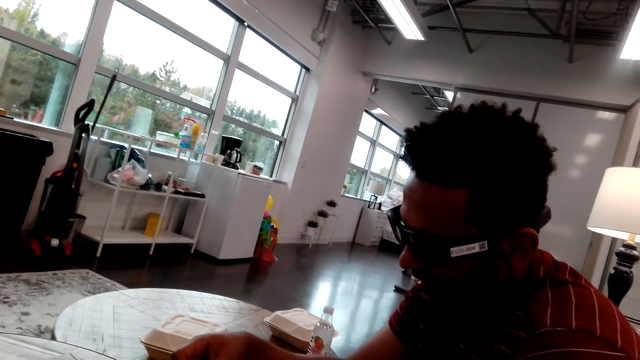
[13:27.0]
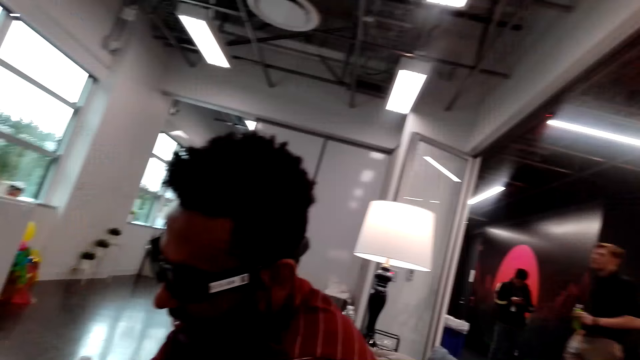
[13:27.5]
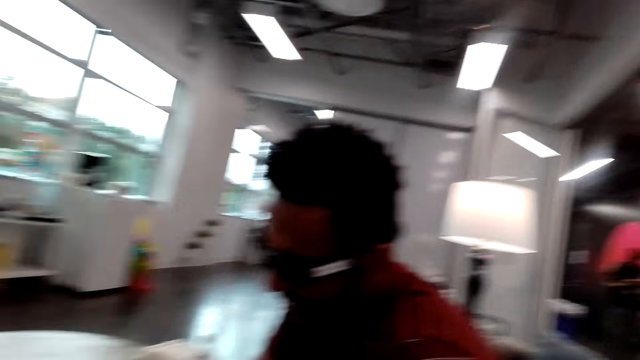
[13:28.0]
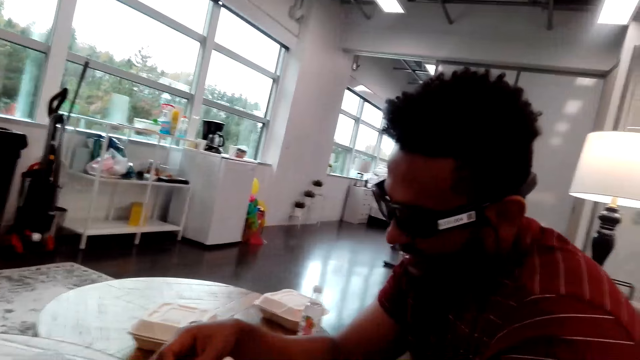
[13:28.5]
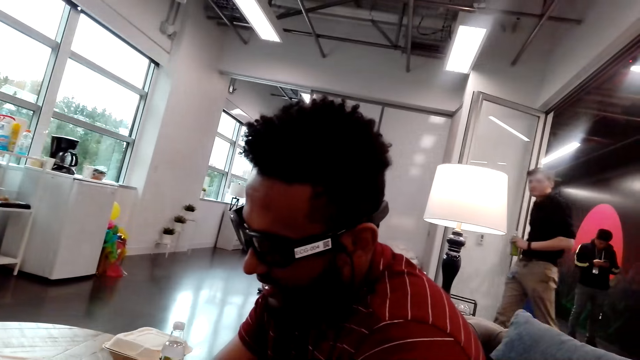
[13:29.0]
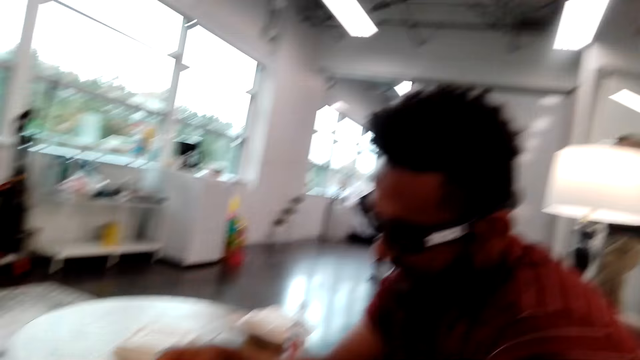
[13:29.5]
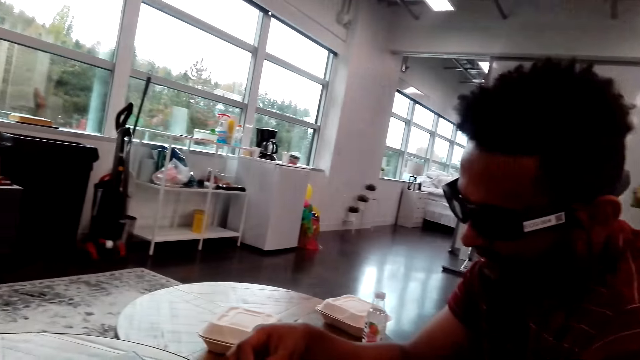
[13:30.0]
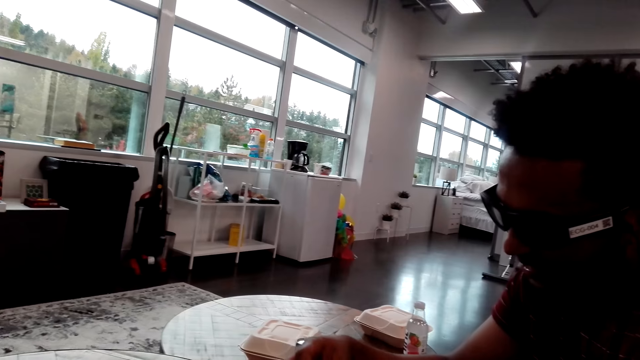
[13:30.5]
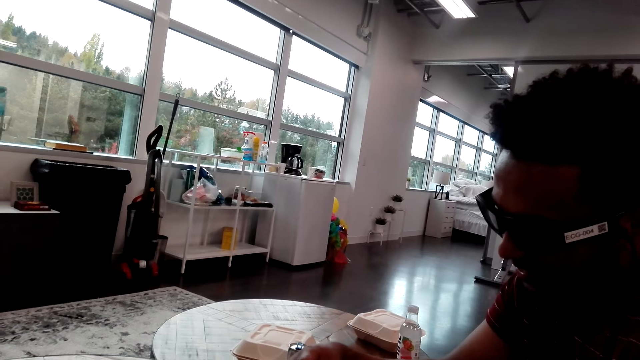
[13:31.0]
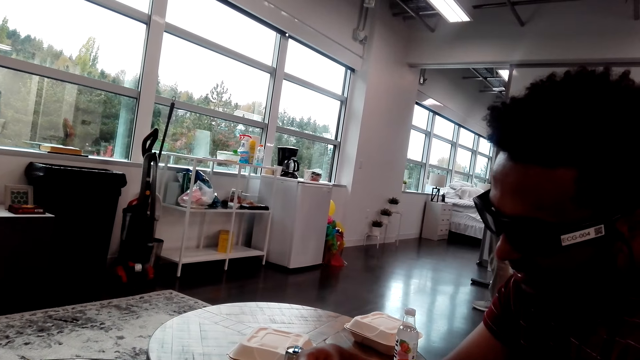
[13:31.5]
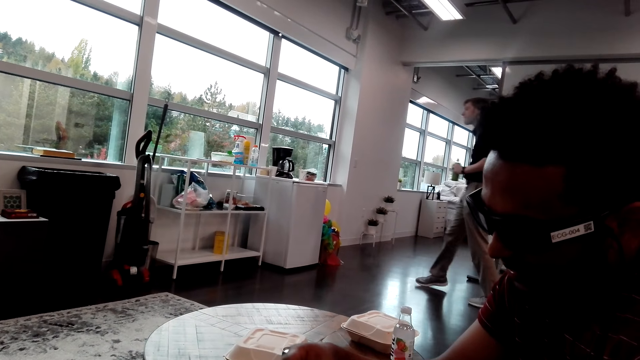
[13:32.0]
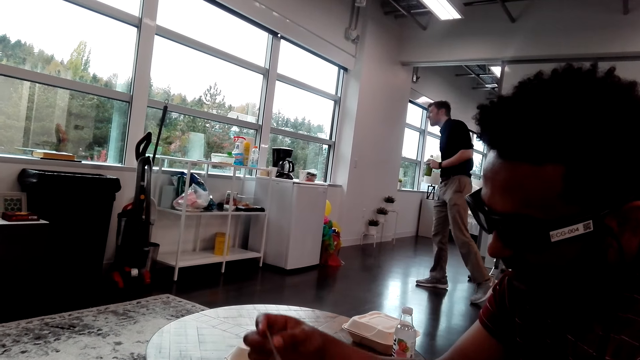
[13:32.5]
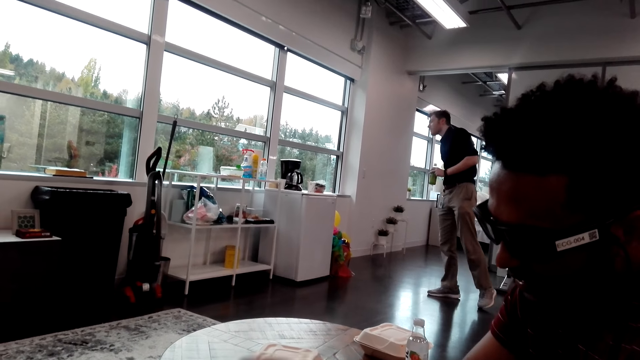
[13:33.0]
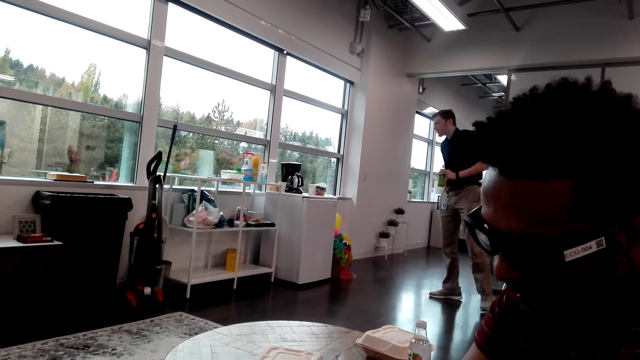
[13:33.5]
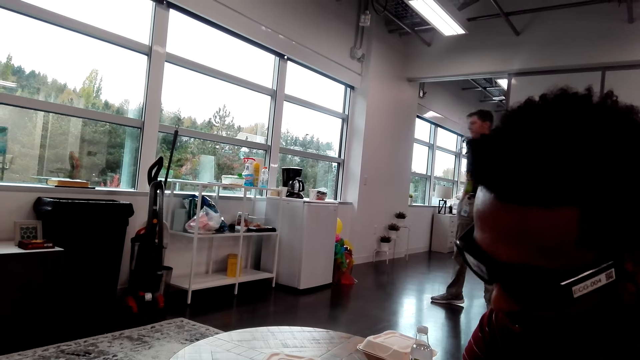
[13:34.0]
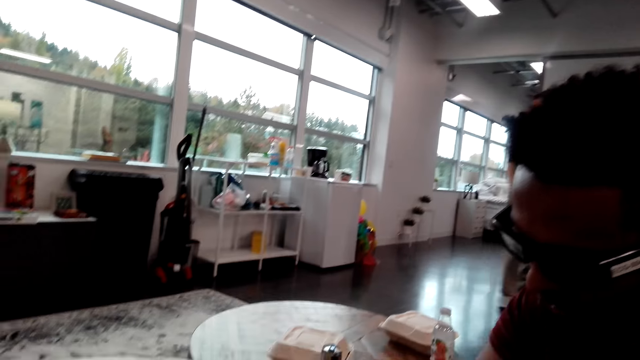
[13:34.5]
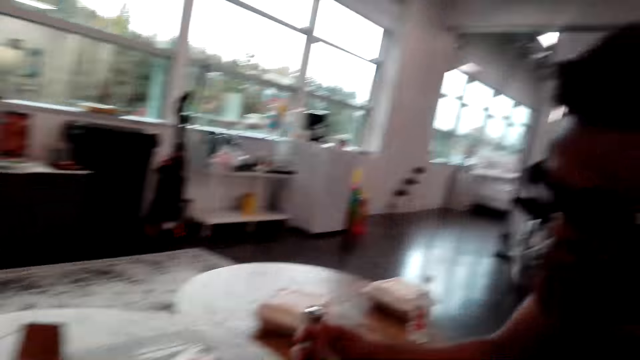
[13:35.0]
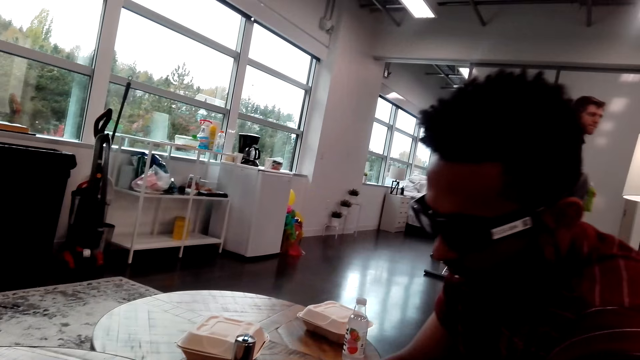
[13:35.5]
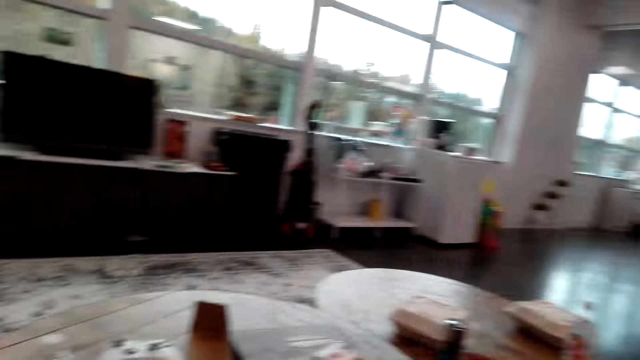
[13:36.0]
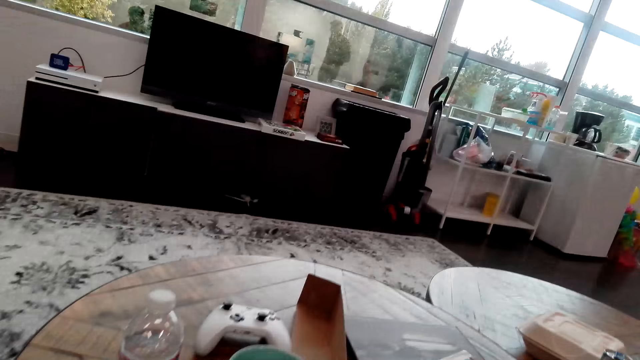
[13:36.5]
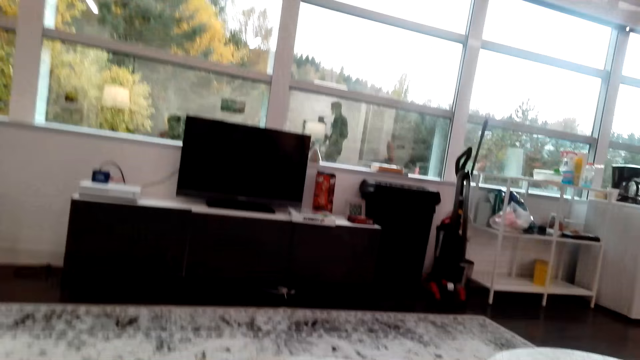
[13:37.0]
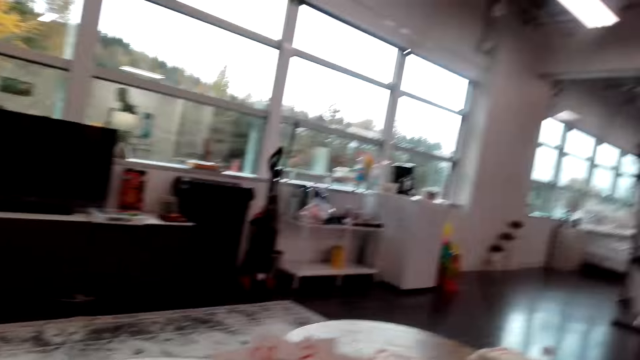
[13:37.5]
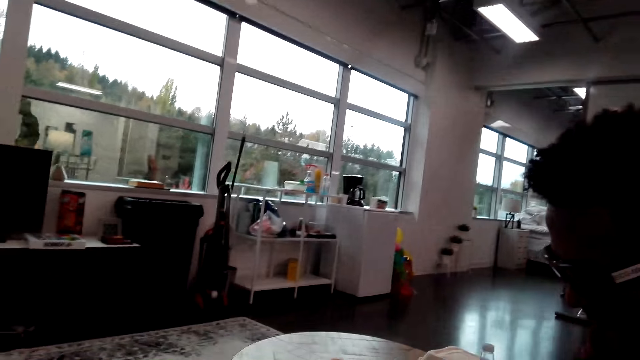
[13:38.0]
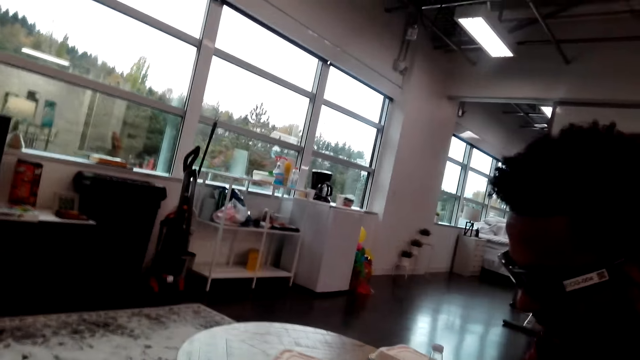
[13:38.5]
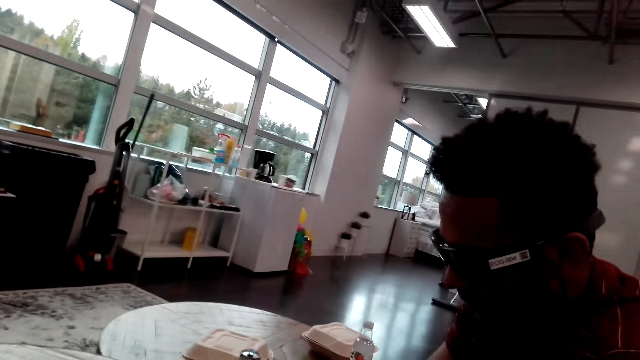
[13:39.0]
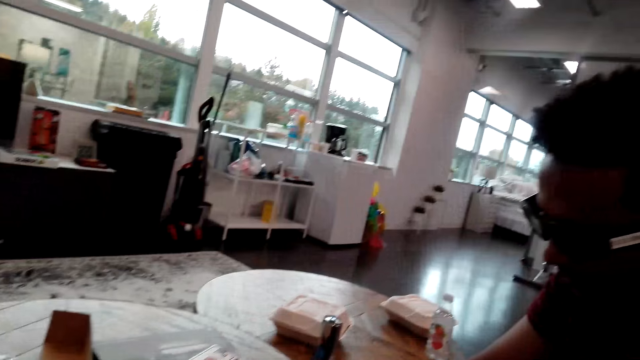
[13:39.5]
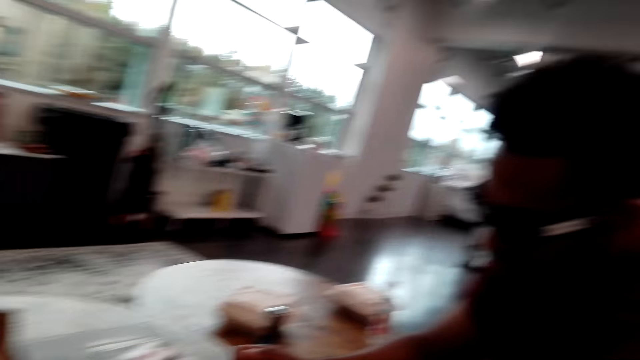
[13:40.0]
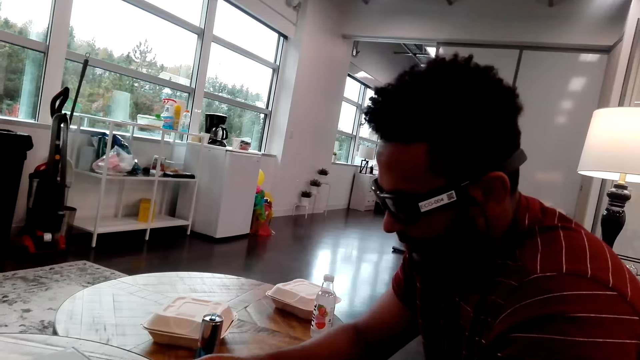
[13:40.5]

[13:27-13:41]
The camera wearer looks around. They look around.

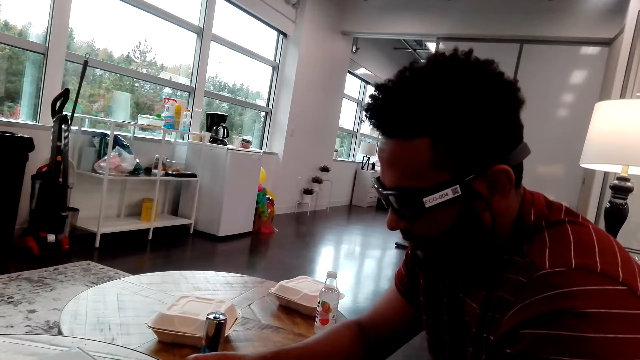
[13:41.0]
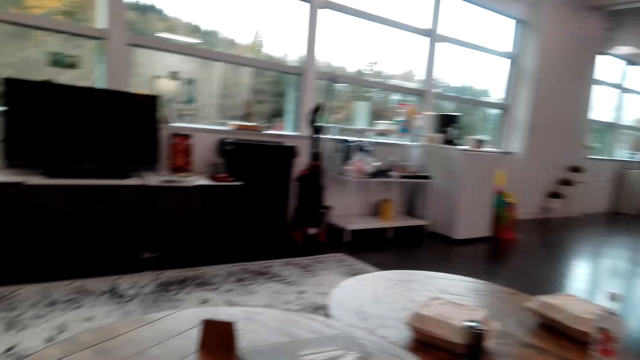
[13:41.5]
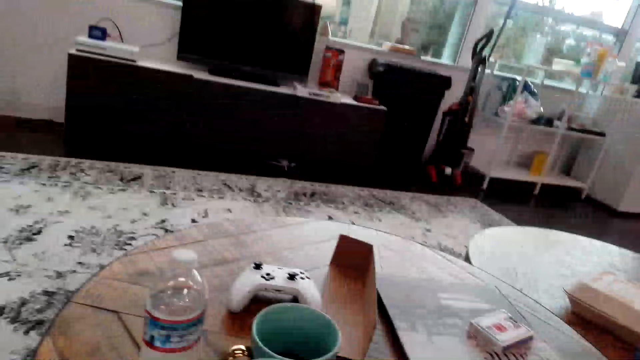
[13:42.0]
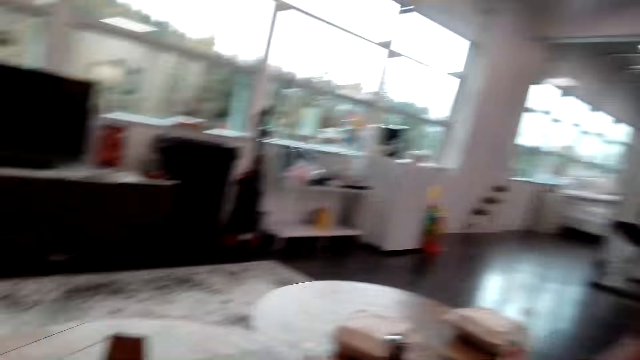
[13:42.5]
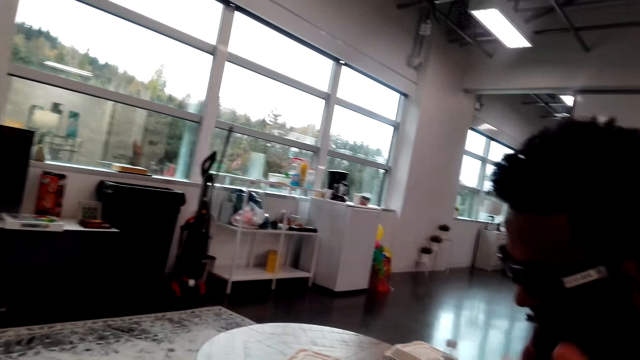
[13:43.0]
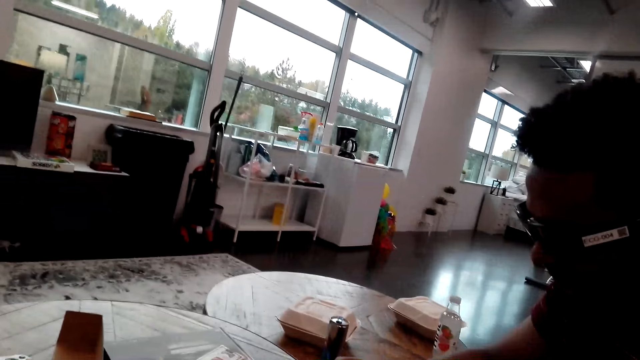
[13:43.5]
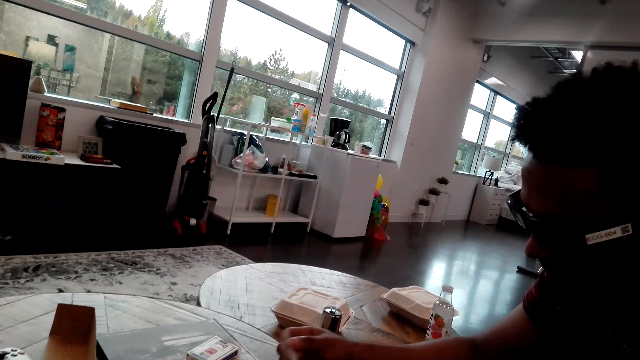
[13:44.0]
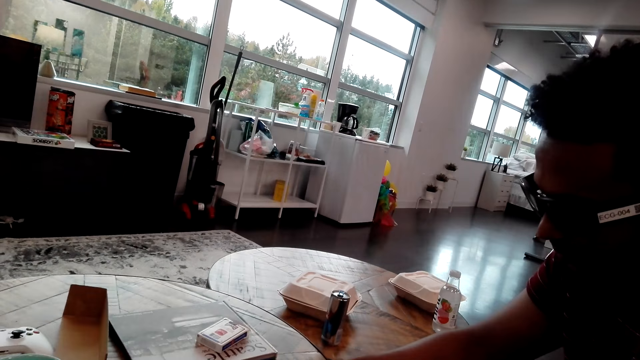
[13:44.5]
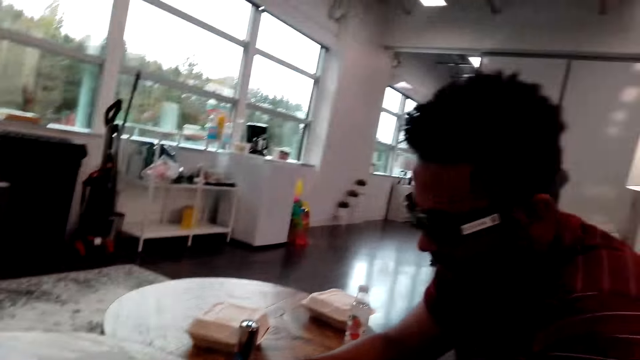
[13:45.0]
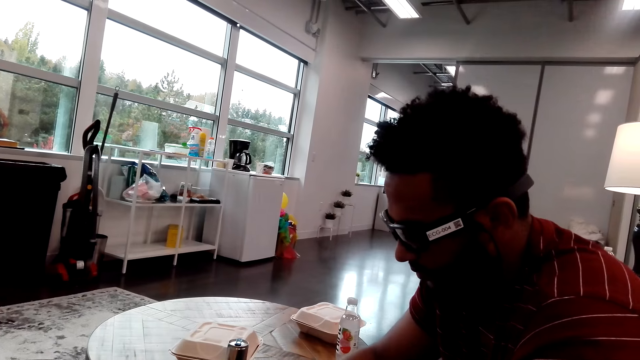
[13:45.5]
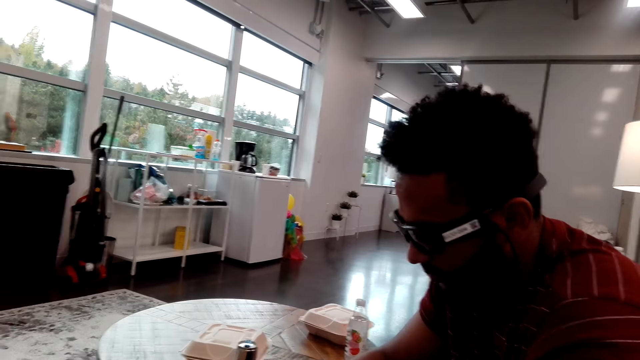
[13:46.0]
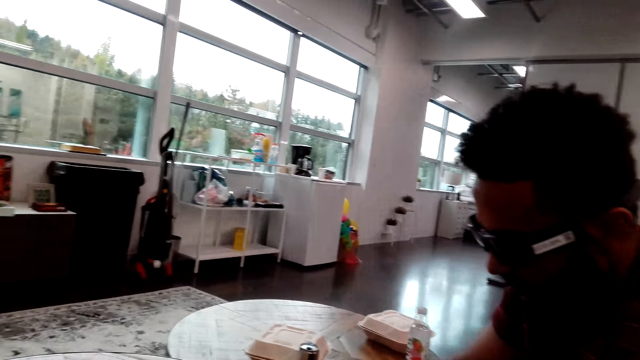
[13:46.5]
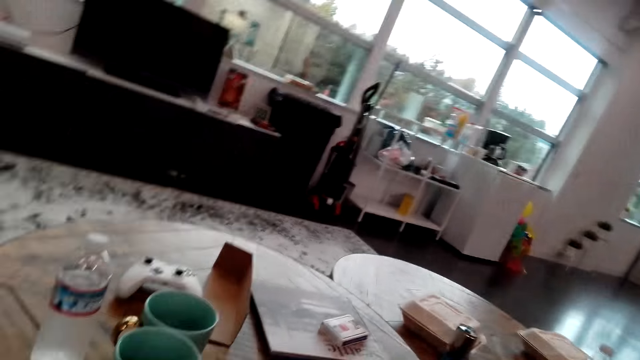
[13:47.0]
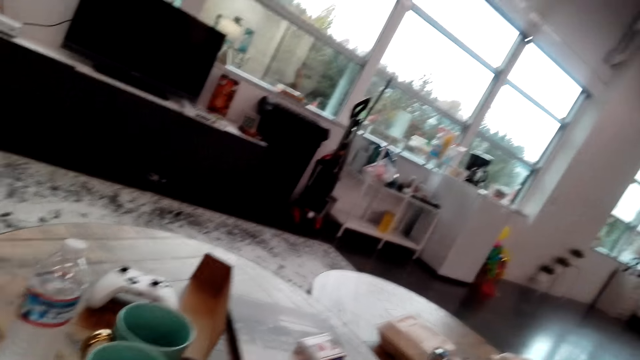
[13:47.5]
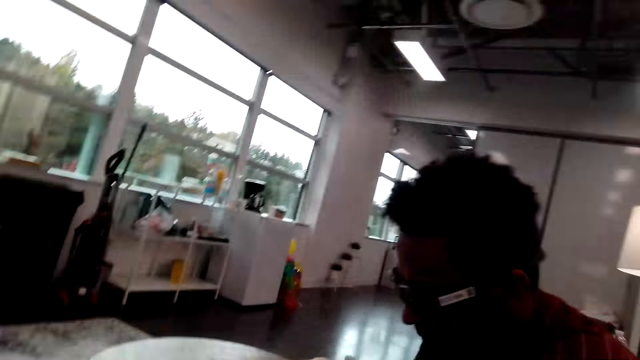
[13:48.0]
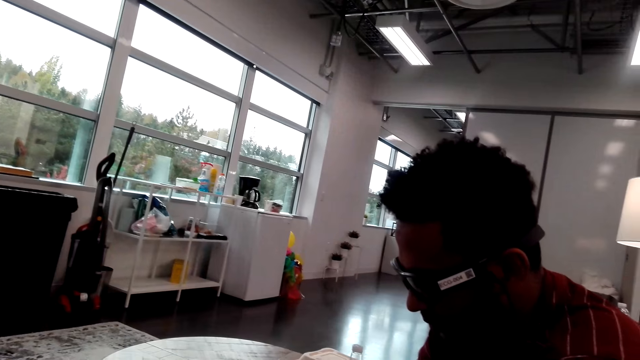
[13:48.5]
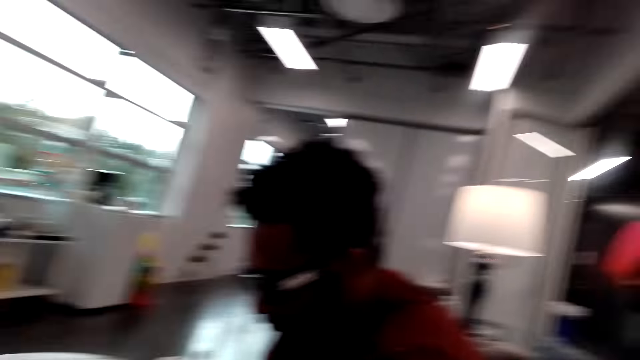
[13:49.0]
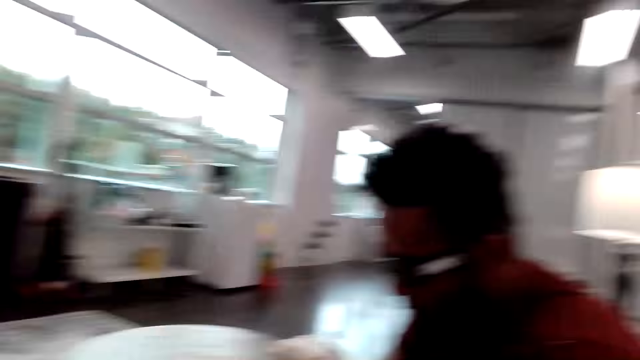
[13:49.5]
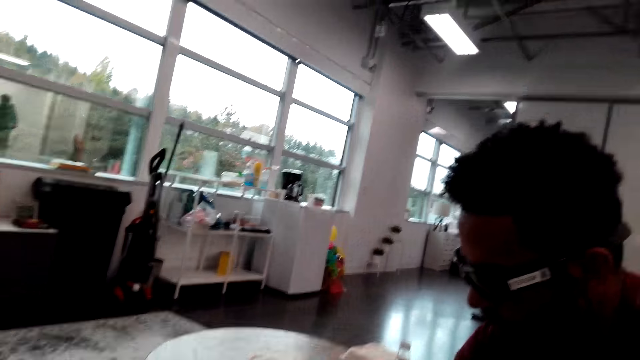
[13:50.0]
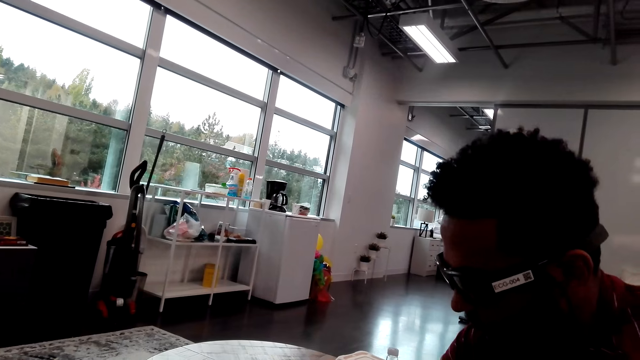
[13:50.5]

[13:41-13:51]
A man plays a card.
